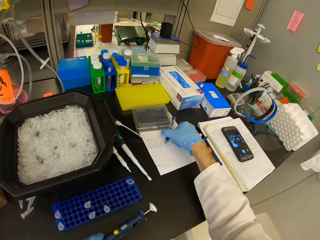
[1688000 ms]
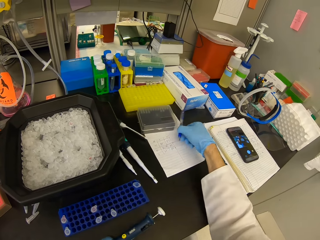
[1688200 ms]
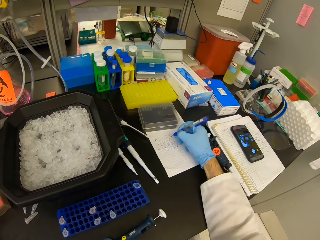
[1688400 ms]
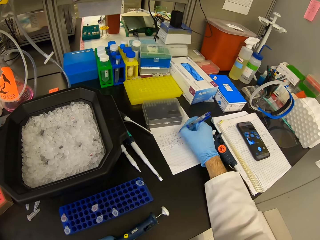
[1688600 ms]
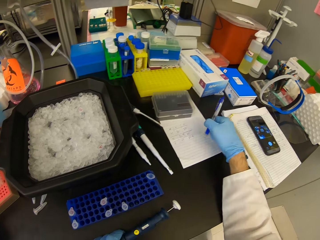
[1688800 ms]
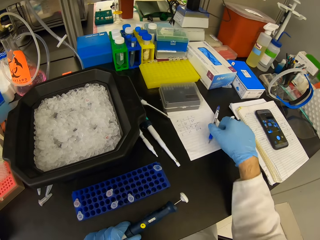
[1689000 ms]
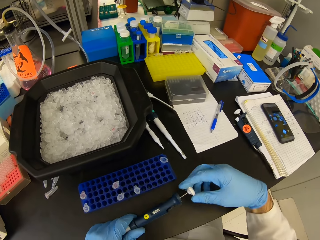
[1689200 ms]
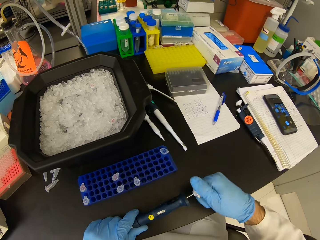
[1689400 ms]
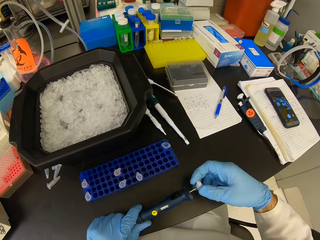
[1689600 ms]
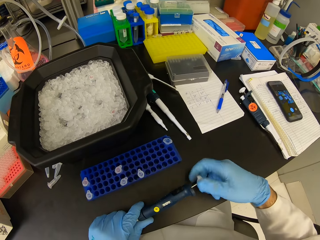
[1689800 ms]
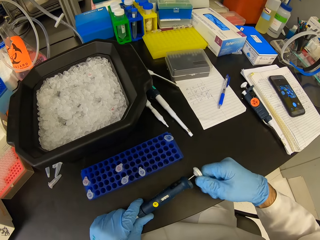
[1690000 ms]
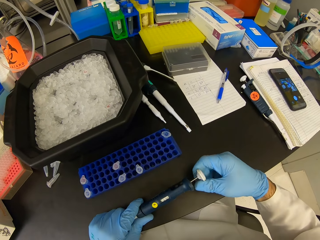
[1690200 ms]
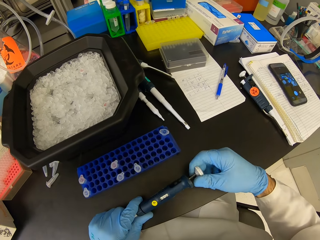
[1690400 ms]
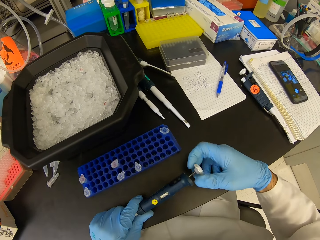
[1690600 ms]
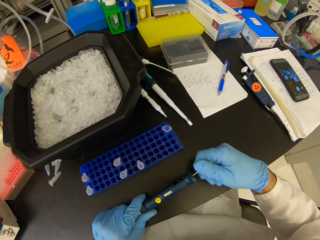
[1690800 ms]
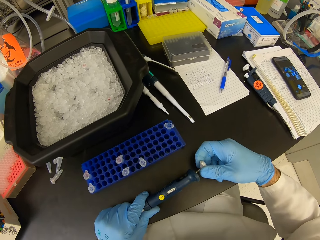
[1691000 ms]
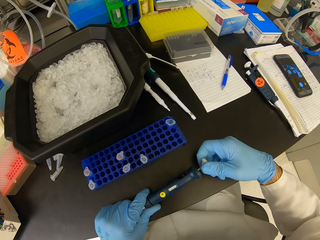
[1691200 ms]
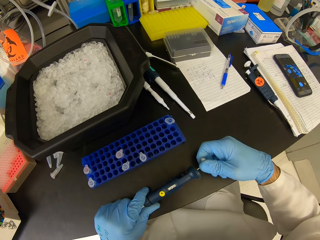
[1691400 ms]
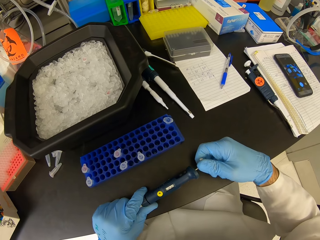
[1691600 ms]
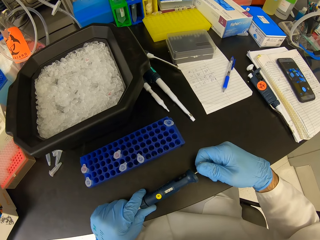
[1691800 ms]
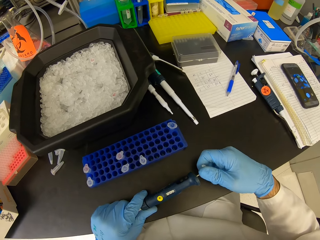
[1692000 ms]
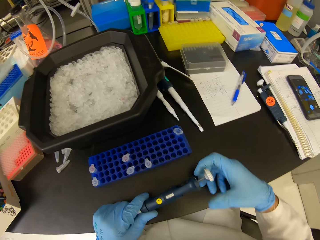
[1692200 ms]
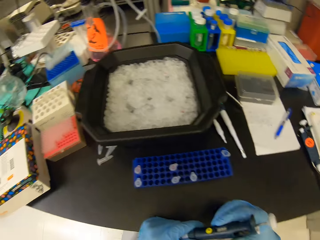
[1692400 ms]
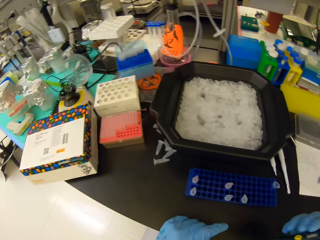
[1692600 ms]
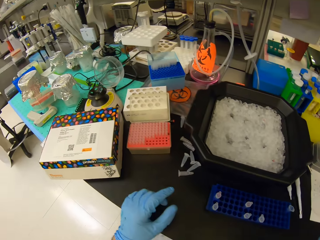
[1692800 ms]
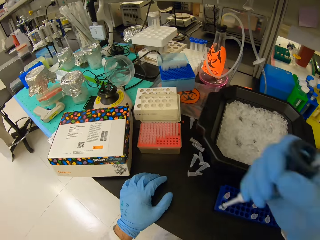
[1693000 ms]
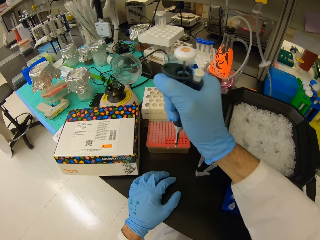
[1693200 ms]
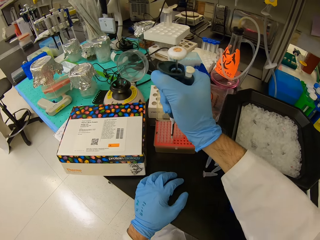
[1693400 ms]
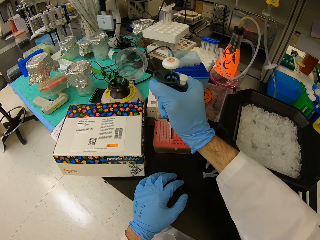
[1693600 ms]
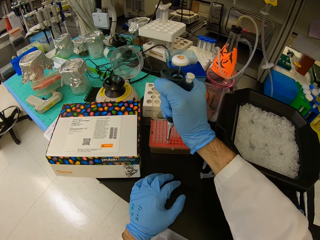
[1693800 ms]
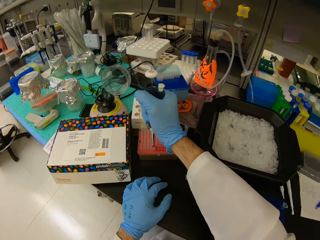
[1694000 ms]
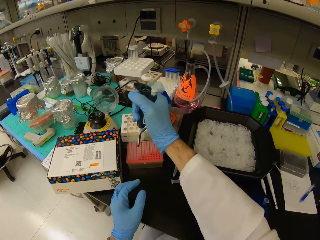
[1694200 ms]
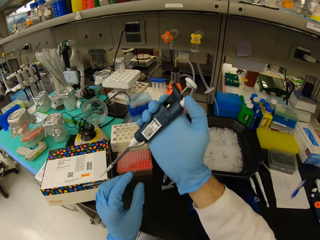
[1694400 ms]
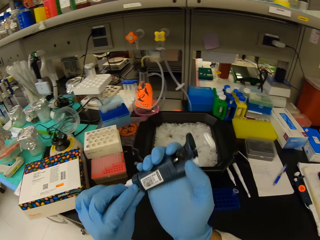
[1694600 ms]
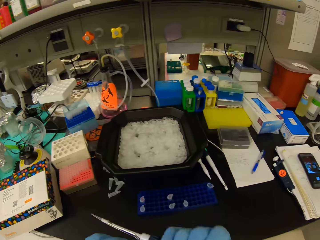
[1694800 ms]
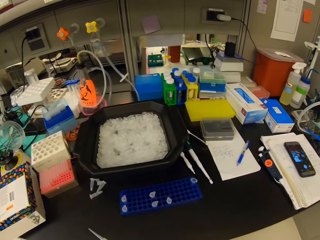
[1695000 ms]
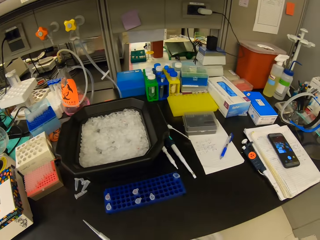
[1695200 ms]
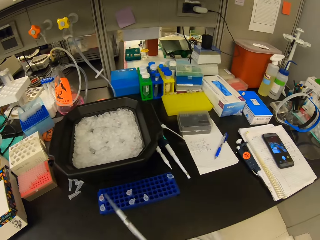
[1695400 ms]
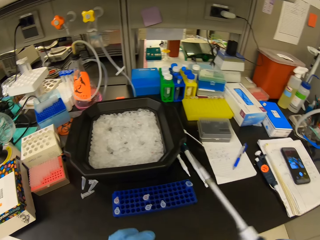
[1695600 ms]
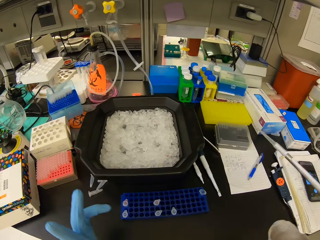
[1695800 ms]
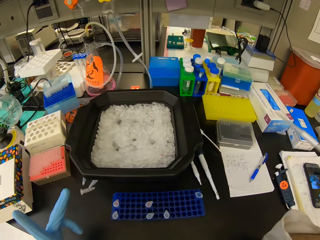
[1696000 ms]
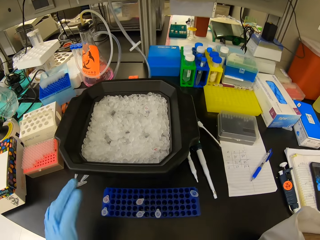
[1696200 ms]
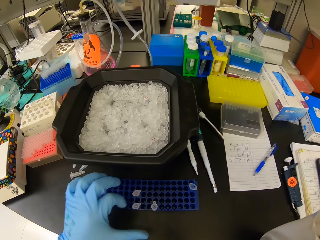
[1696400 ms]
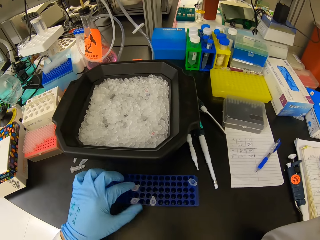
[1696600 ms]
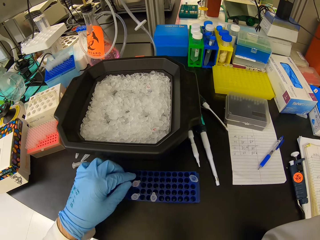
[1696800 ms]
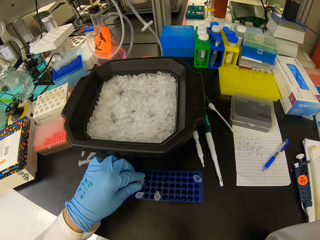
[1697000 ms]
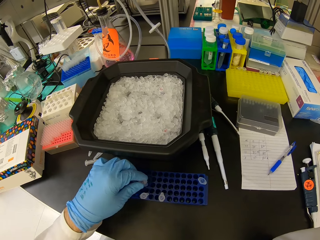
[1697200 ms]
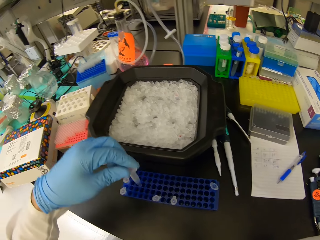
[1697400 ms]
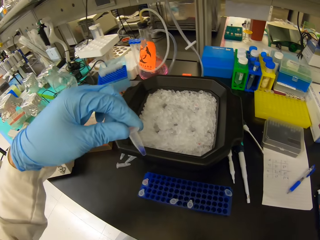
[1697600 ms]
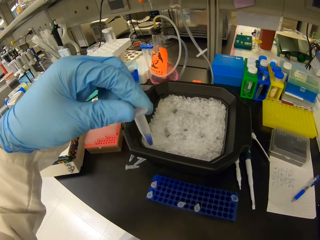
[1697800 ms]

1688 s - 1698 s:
The camera wearer picks up a pen. They write on the book. They put down the pen. They adjust the syringe. They close the syringe. They insert the syringe into a test tube or well plate. They pick an eppendorf tube from the test tube rack.

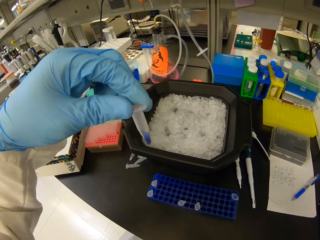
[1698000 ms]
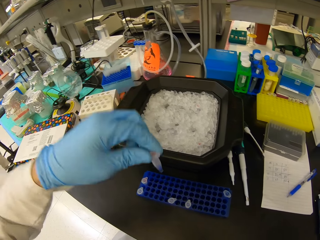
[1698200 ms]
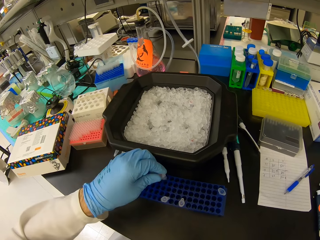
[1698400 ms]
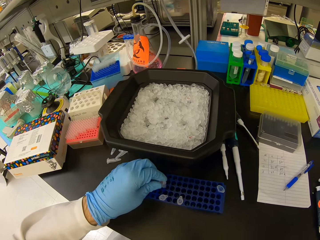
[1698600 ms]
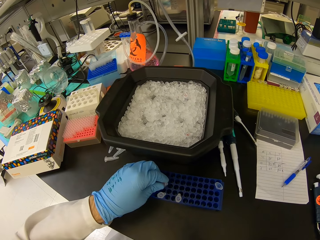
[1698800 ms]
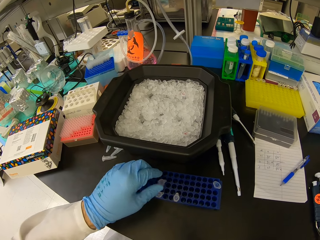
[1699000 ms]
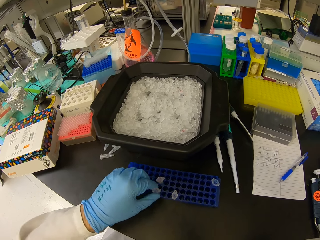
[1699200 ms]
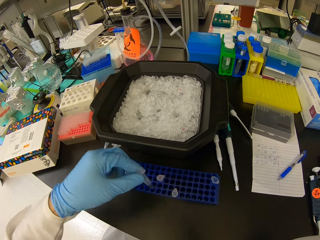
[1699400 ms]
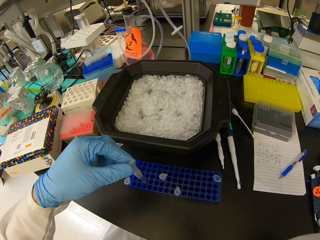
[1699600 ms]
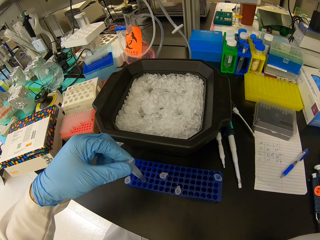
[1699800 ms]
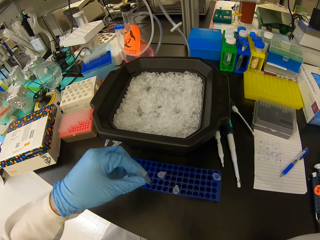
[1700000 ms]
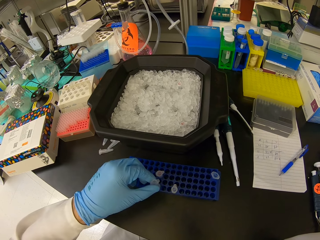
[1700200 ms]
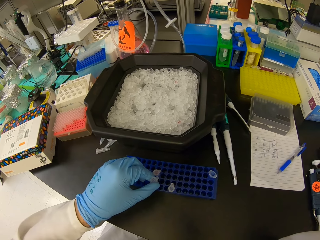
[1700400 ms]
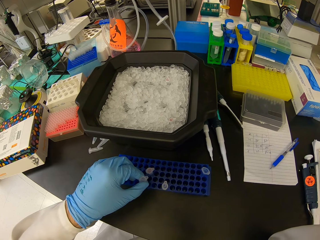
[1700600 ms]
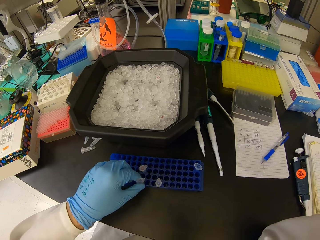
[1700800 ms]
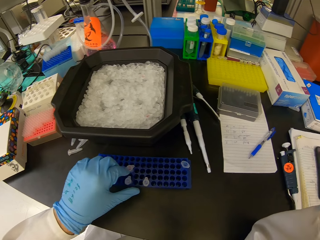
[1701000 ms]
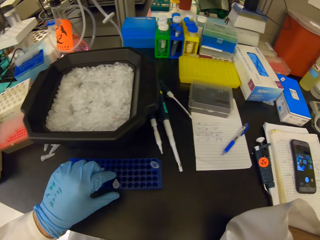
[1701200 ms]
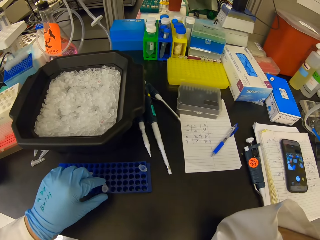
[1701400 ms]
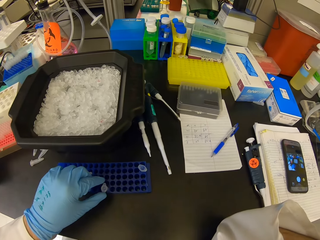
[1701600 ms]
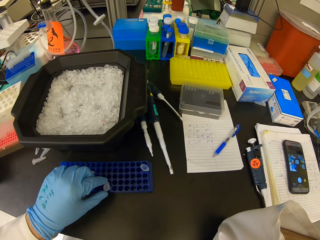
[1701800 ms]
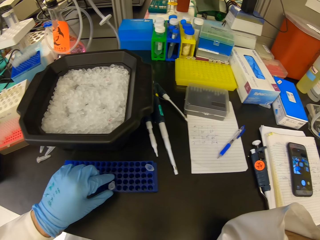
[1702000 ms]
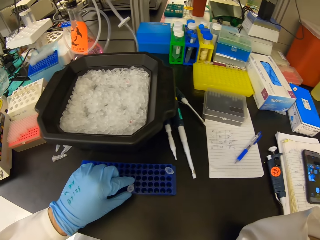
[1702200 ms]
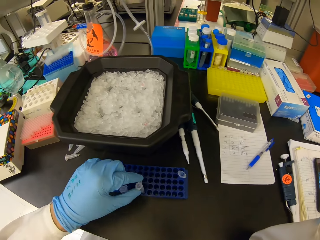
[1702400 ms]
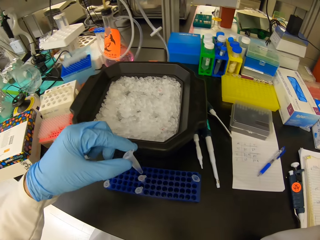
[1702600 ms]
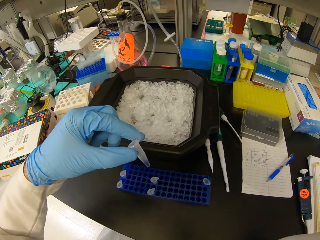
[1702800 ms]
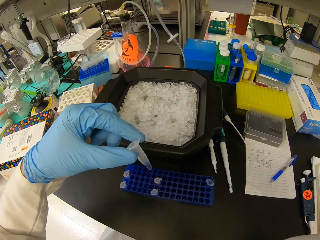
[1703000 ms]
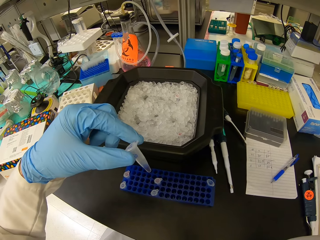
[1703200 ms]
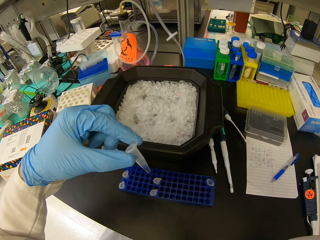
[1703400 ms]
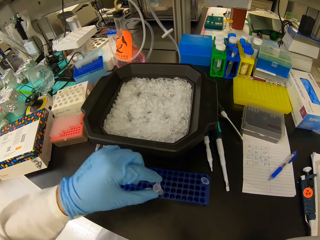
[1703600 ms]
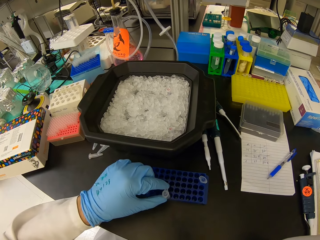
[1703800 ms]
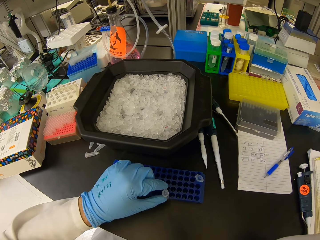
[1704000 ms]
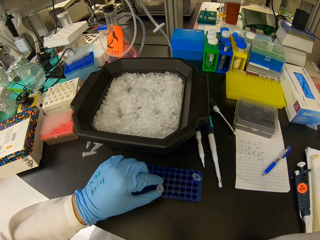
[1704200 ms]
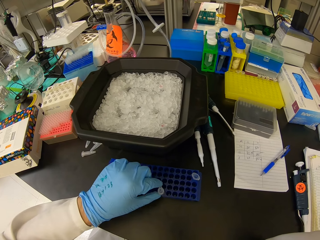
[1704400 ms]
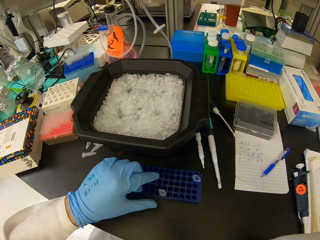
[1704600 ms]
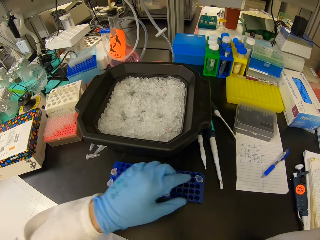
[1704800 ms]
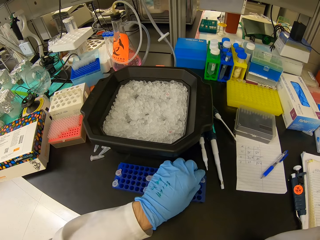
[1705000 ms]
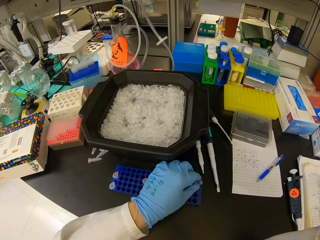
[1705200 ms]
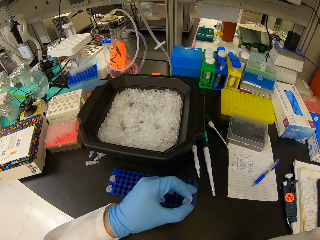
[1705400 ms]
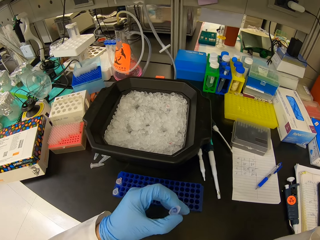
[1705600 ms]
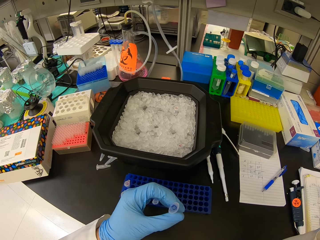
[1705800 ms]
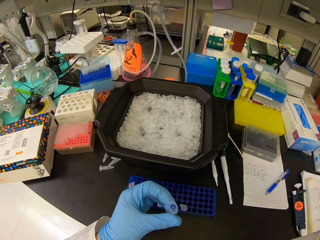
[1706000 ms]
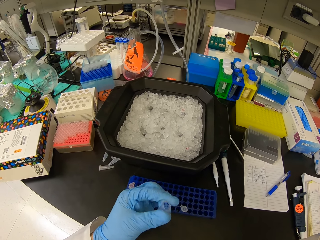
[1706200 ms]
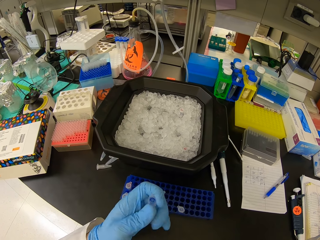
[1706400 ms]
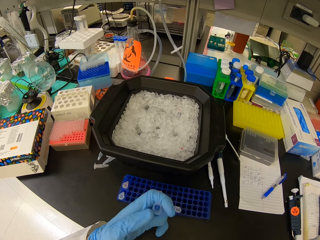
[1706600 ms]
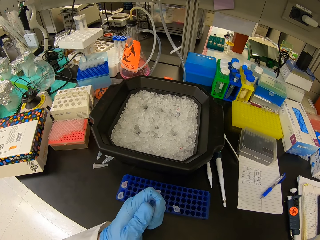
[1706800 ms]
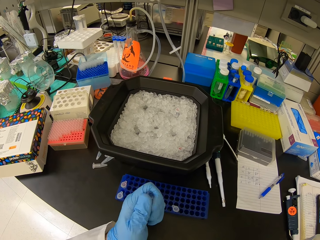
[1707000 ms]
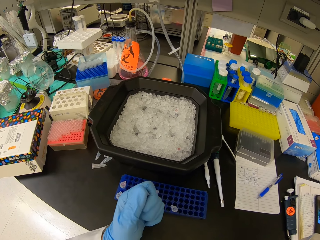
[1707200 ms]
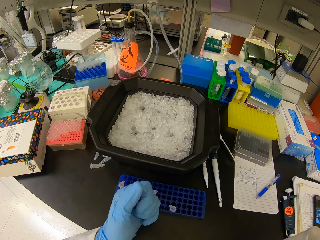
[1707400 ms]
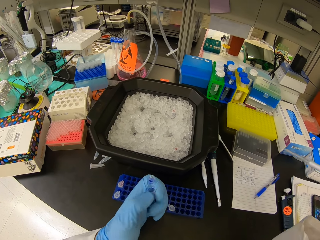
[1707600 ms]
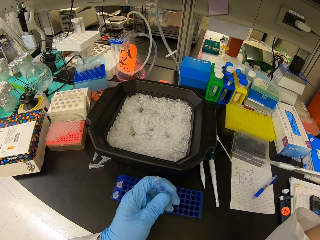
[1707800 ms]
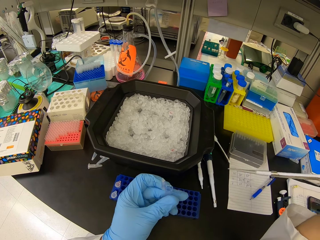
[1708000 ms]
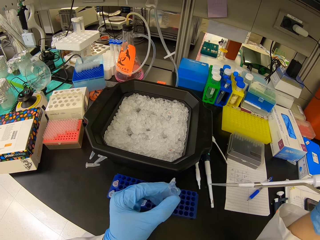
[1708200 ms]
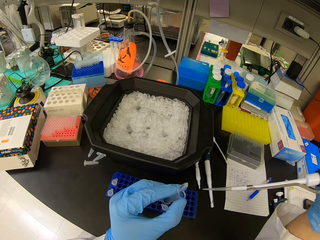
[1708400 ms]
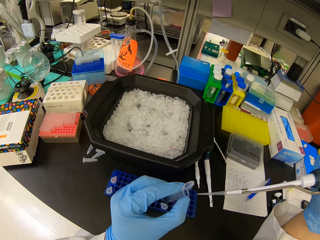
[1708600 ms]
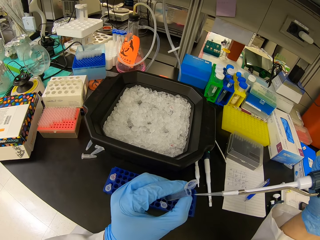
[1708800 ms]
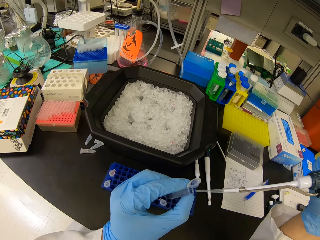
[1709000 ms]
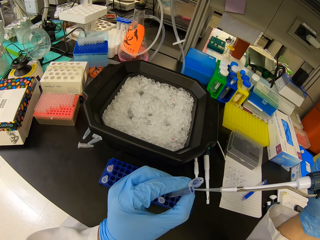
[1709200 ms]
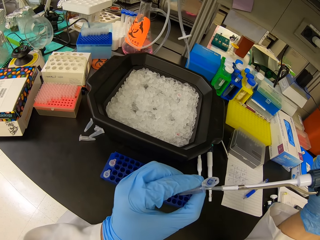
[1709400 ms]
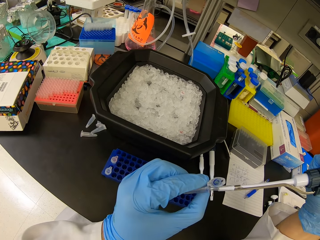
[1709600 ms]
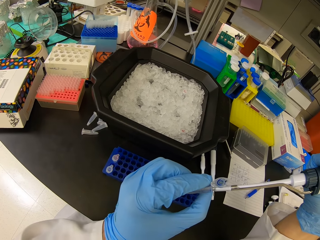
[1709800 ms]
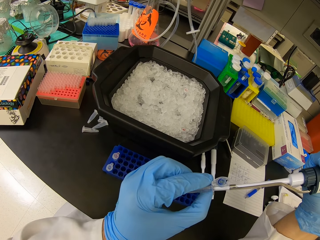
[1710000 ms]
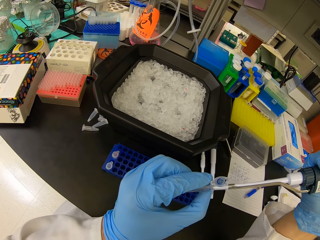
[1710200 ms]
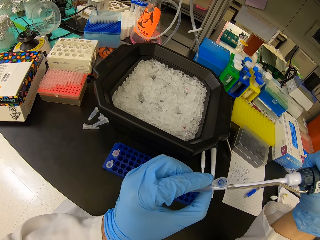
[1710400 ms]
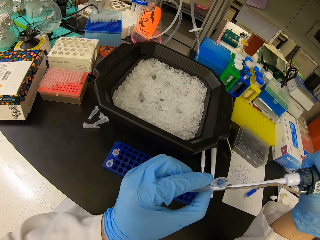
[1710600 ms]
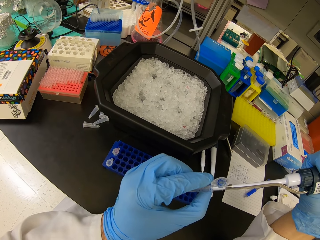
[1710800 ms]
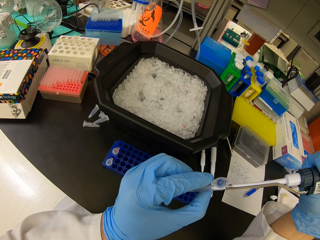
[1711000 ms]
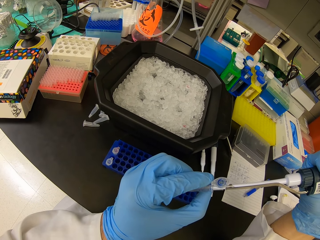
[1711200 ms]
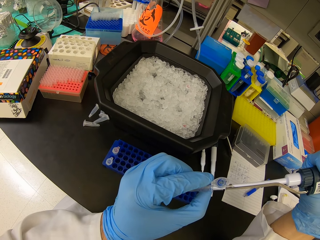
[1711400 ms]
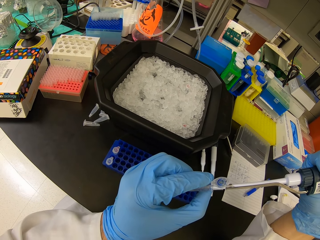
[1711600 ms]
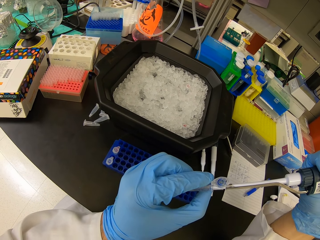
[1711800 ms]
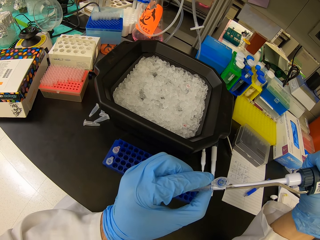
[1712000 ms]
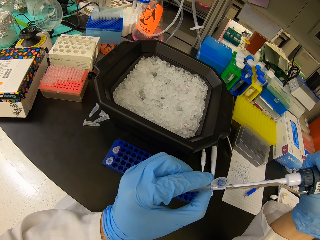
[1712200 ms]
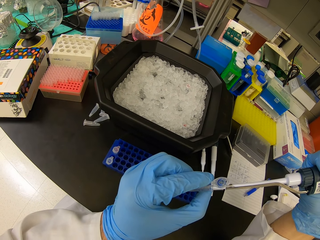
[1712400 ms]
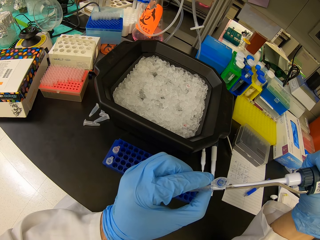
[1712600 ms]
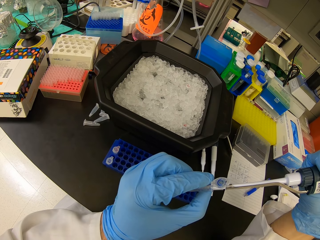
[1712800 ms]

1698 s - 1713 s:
The camera wearer looks at the eppendorf tube or test tube. They place the eppendorf tube in the test tube rack. They pick an eppendorf tube from the test tube rack. They place the eppendorf tube in the test tube rack. They pick an eppendorf tube from the test tube rack. They look at the eppendorf tube. They place the eppendorf tube in the test tube rack. They pick an eppendorf tube from the test tube rack. They open the eppendorf tube lid. They insert the syringe to the test tube. They pour liquid in the syringe in the eppendorf tube.
